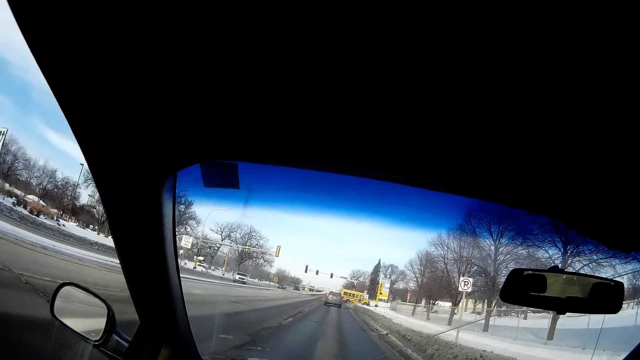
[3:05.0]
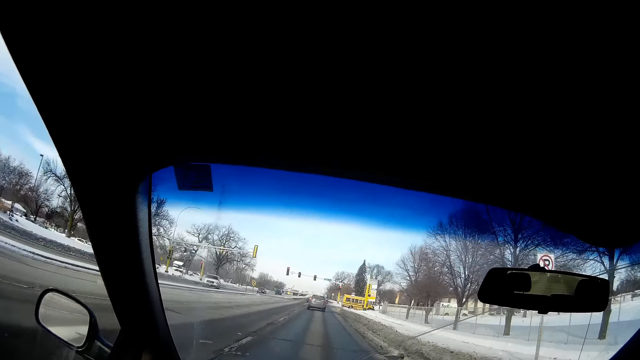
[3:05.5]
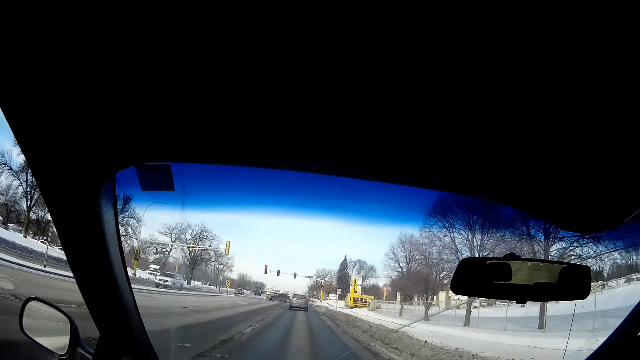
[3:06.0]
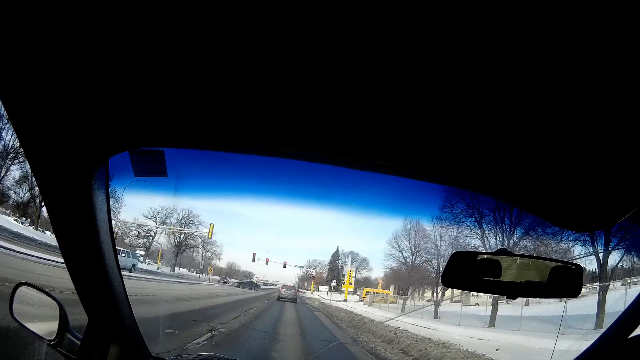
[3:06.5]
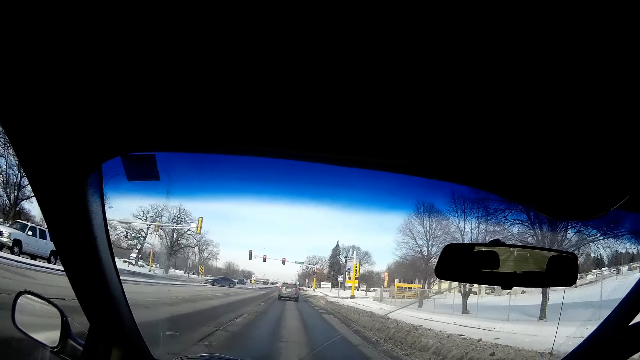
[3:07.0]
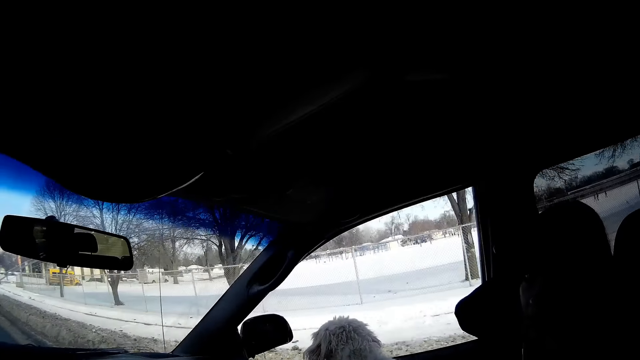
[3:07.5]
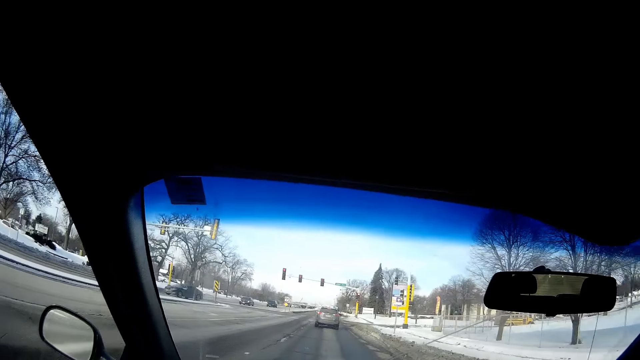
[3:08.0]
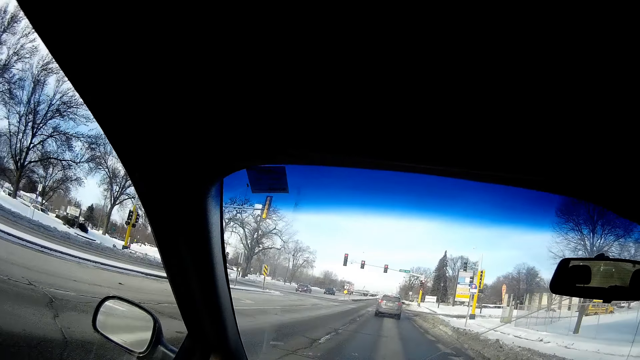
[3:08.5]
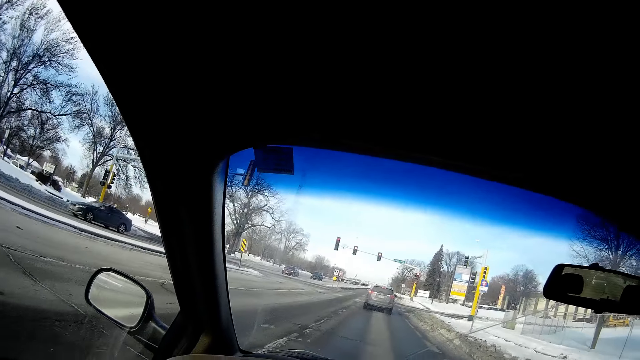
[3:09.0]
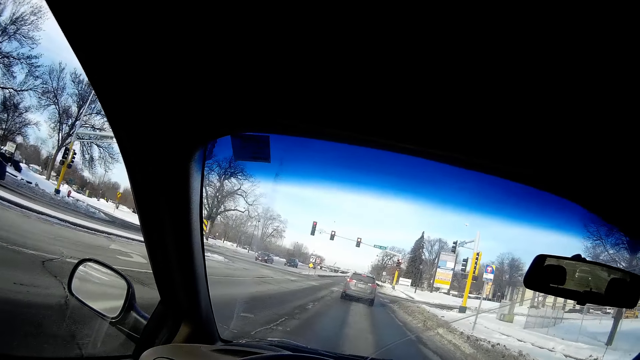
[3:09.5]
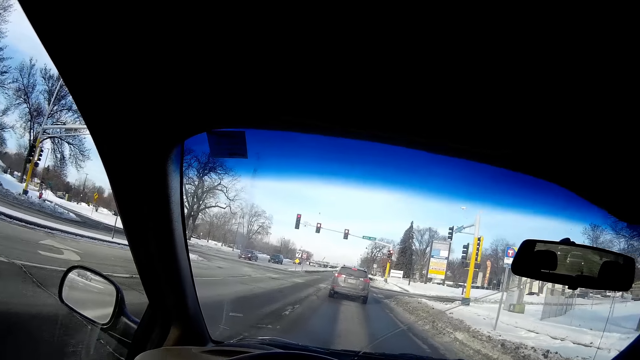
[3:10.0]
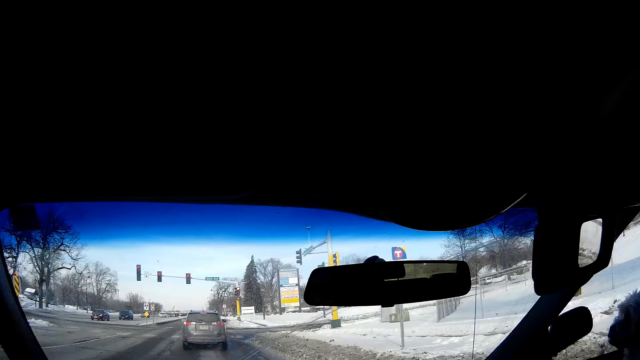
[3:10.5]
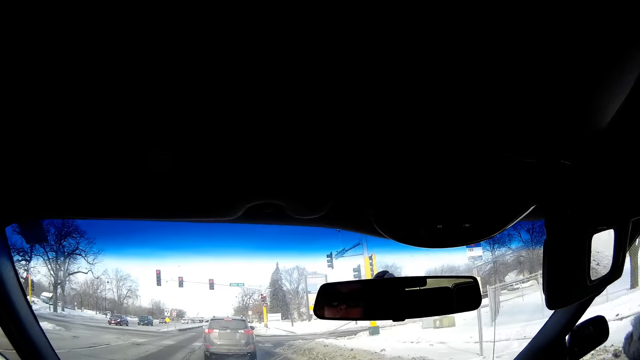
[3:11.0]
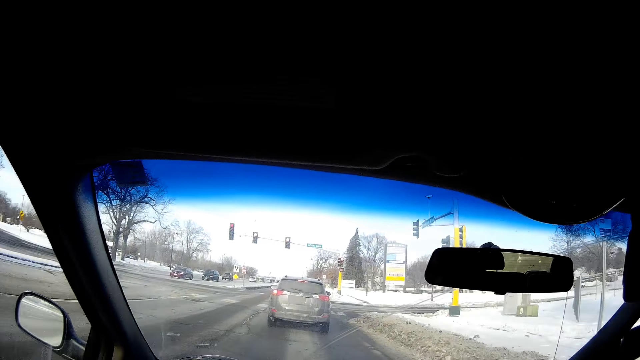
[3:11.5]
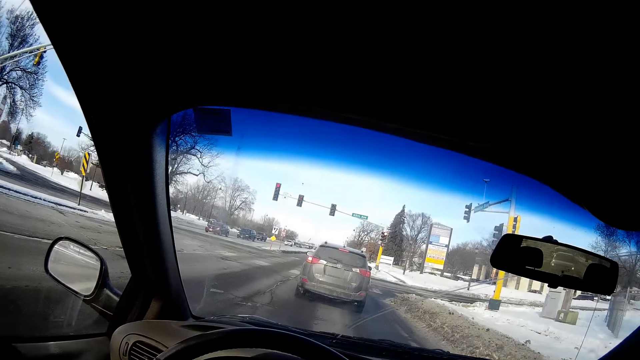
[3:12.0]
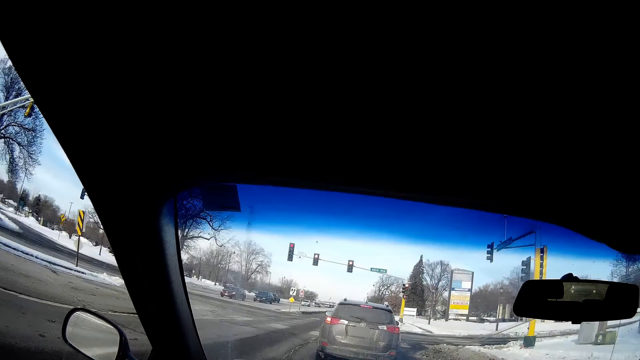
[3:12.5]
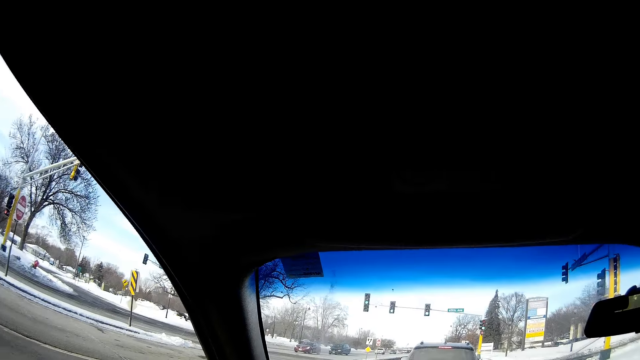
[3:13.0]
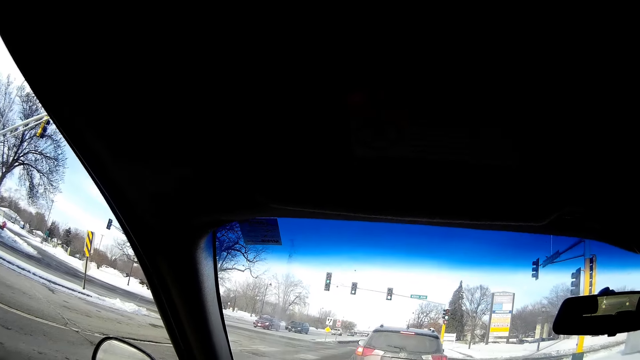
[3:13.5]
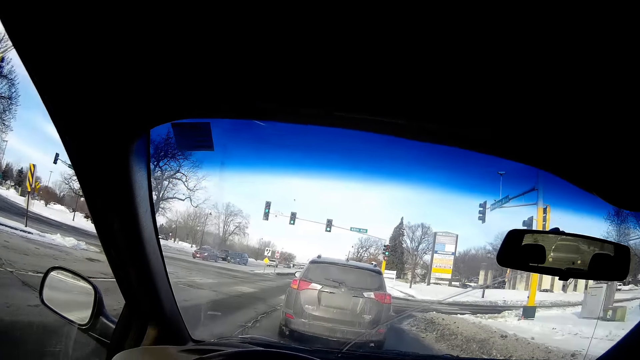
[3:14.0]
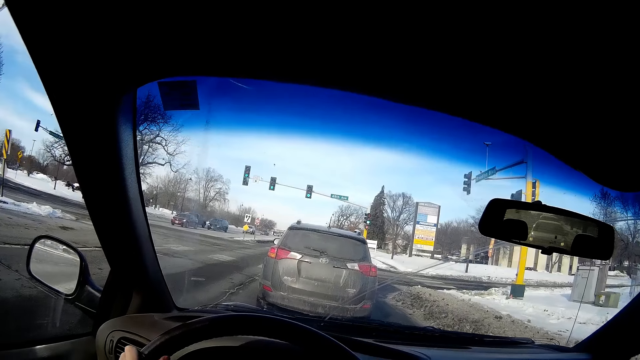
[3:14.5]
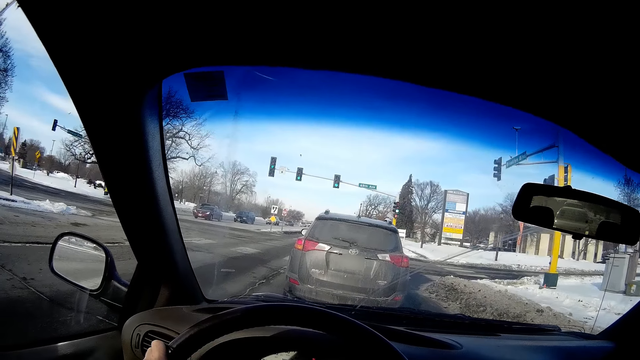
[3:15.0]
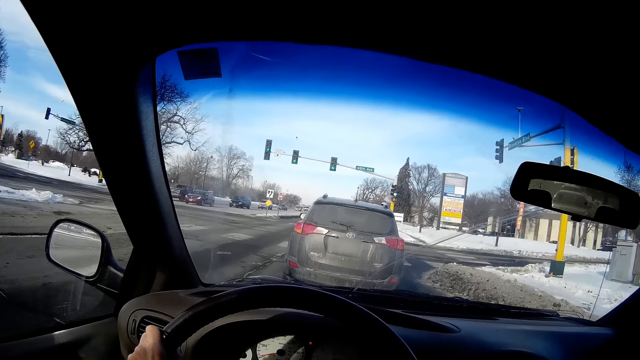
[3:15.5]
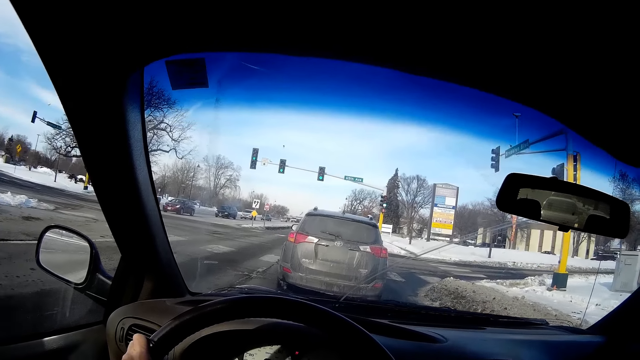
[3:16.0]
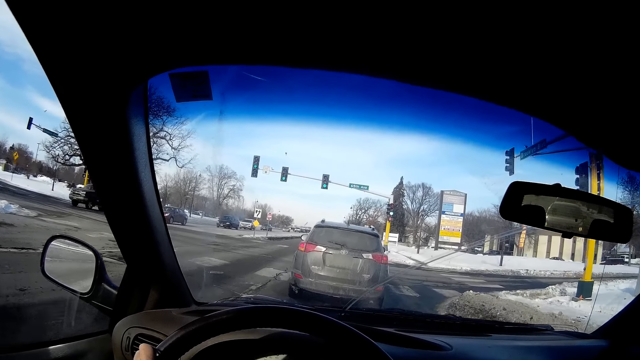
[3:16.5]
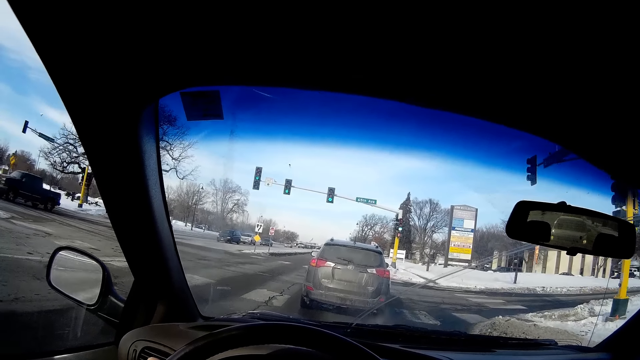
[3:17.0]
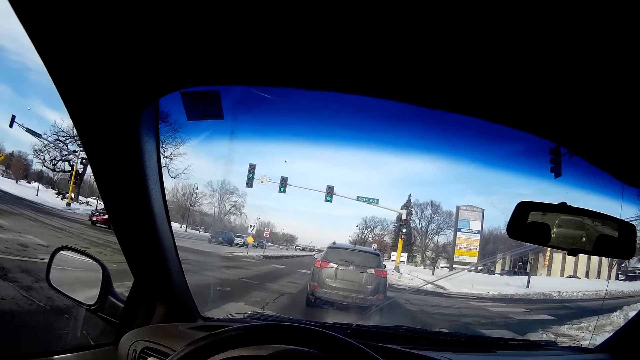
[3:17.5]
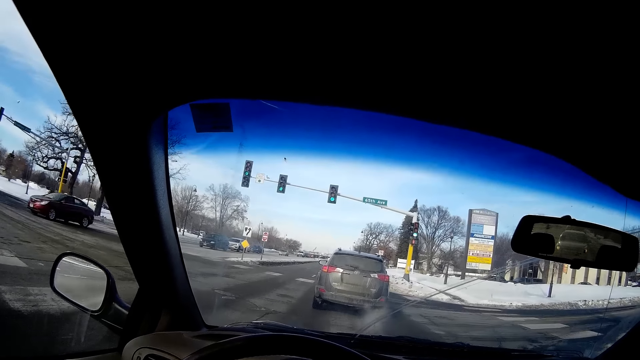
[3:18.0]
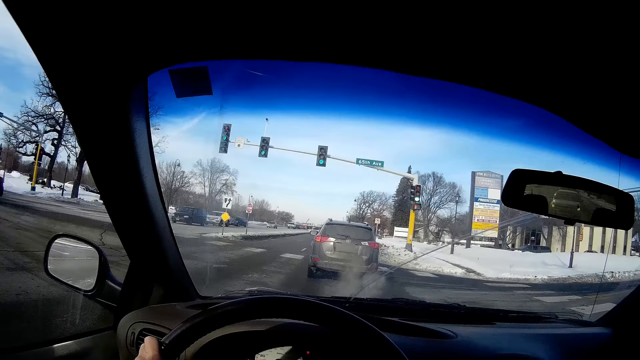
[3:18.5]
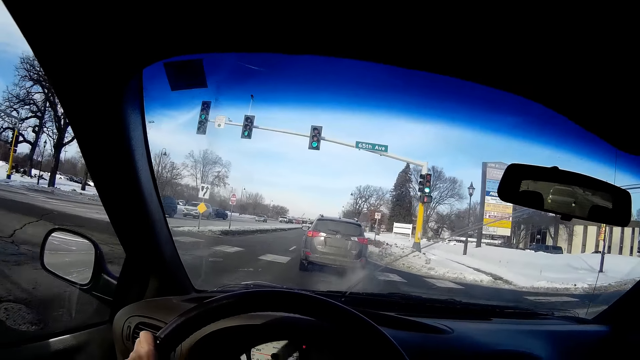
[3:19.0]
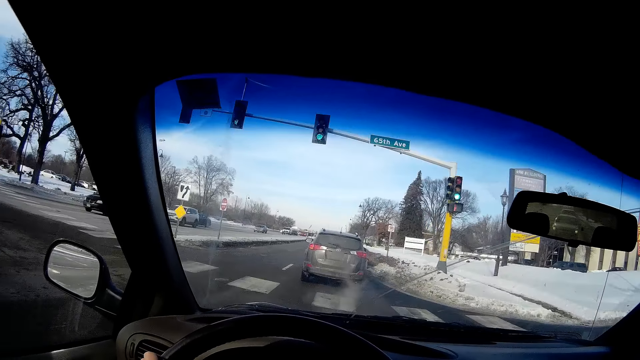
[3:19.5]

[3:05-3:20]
The camera wearer looks around. He removes his left hand from the steering wheel. He stops the car at a traffic light along the highway. He drives the car on the highway.

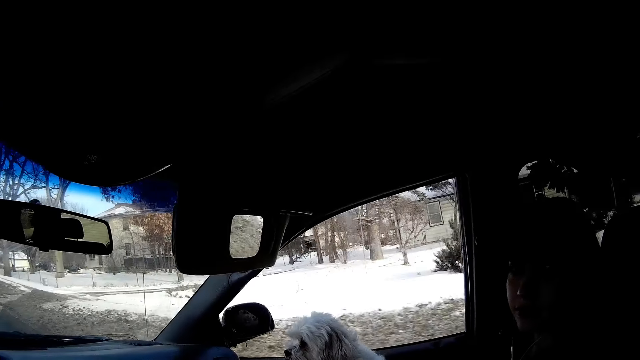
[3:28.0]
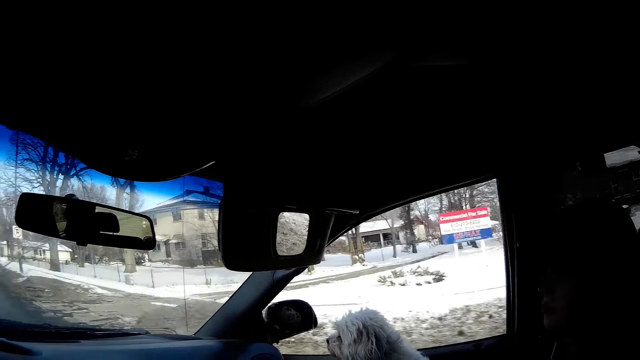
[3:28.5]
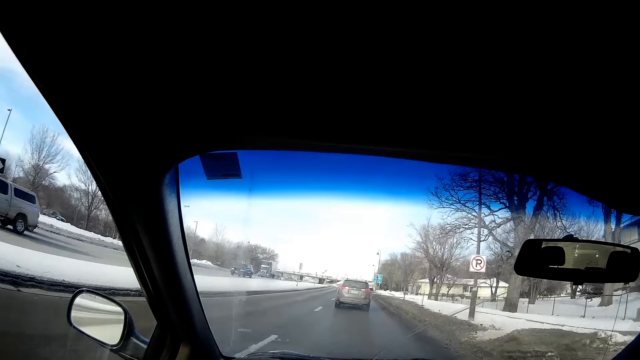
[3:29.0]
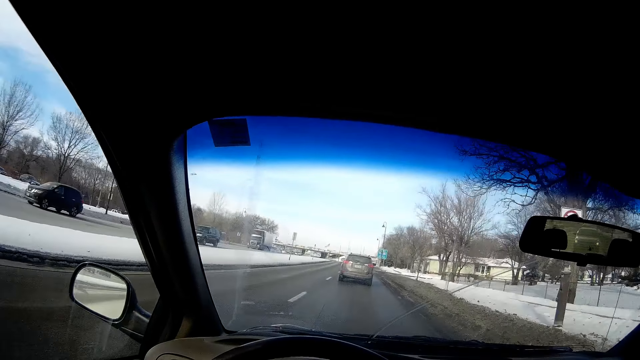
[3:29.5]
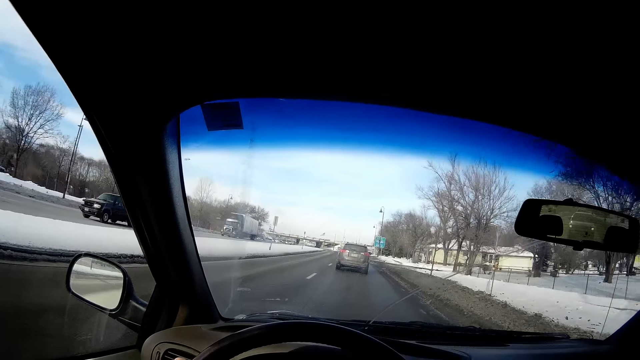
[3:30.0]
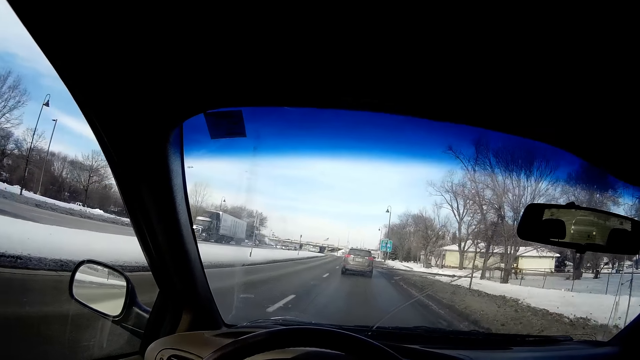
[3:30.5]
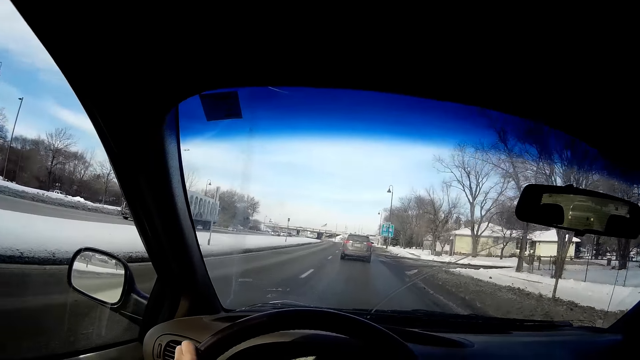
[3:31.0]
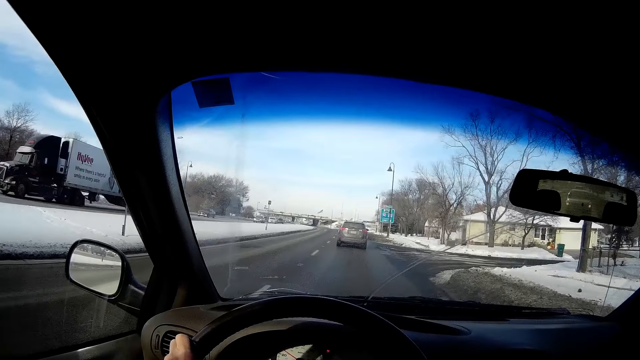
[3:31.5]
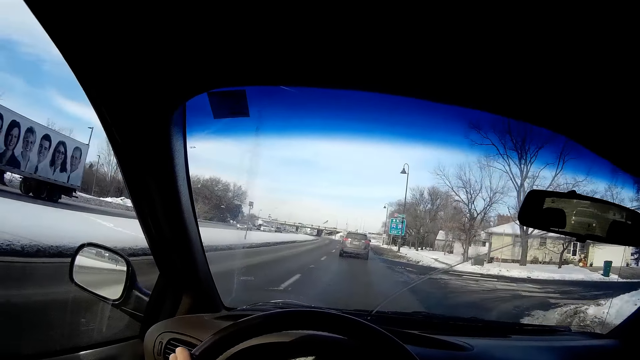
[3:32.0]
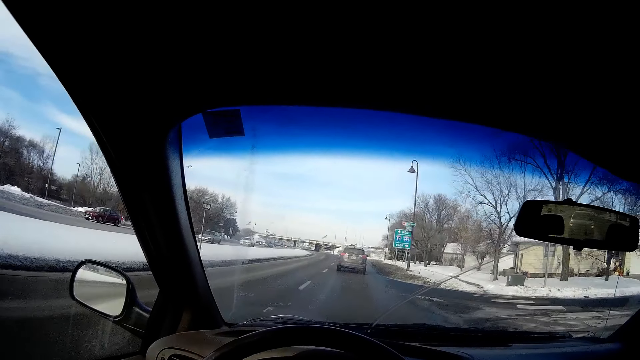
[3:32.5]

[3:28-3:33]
The camera wearer looks around.
